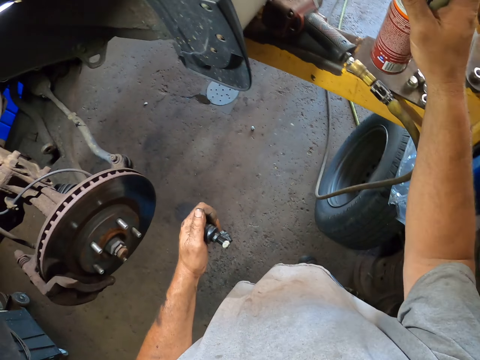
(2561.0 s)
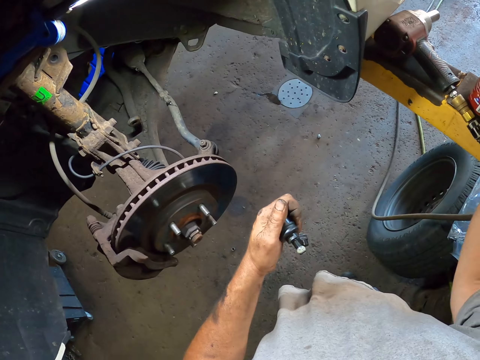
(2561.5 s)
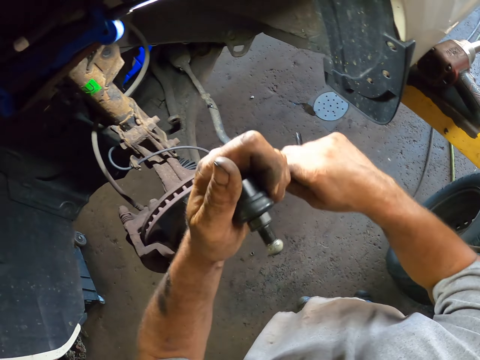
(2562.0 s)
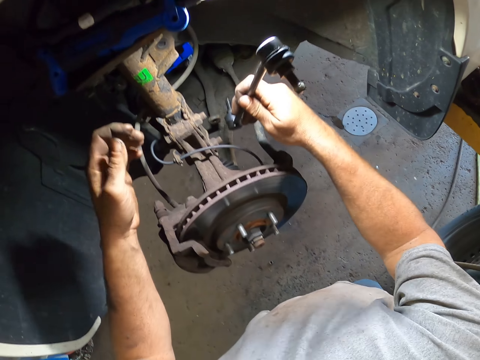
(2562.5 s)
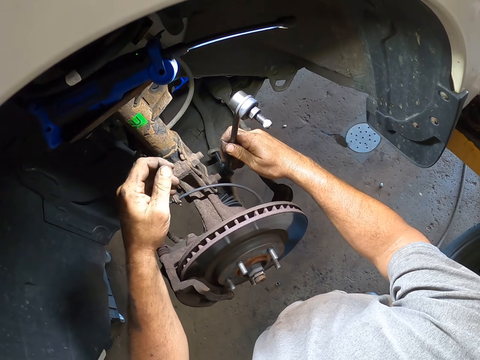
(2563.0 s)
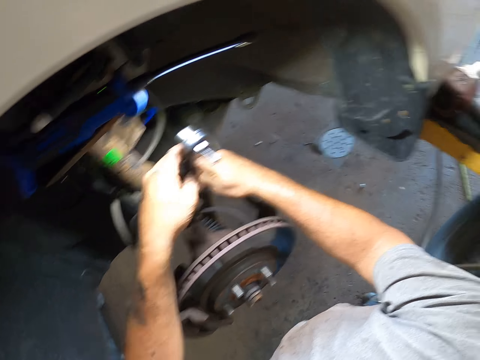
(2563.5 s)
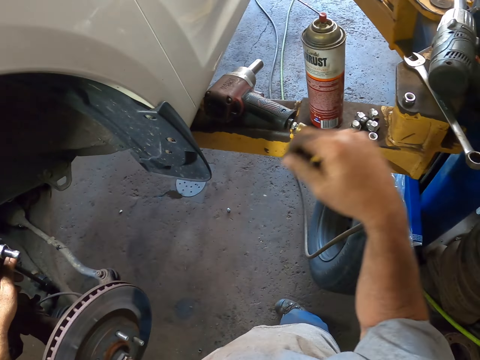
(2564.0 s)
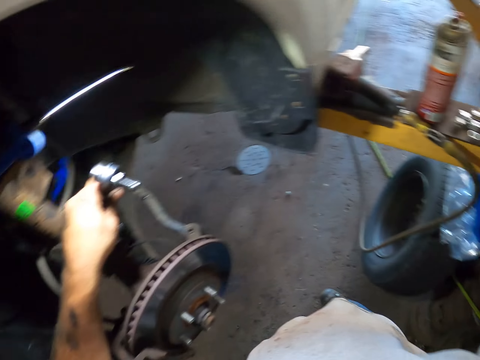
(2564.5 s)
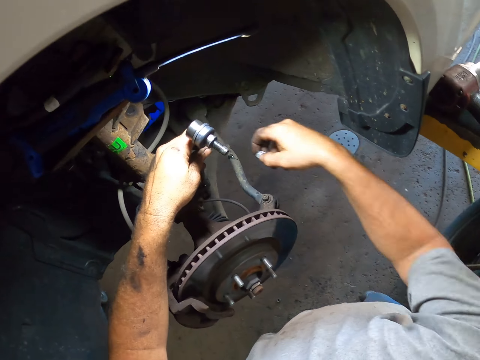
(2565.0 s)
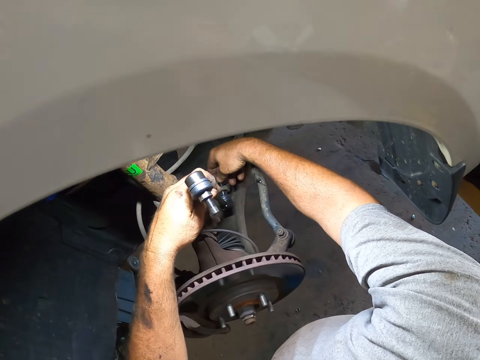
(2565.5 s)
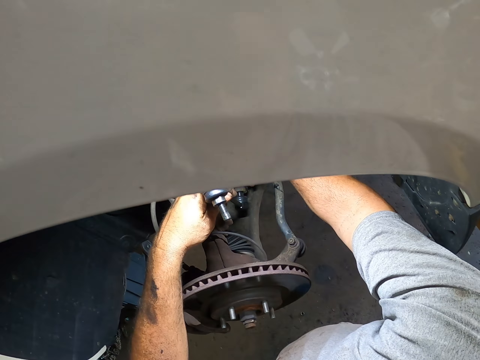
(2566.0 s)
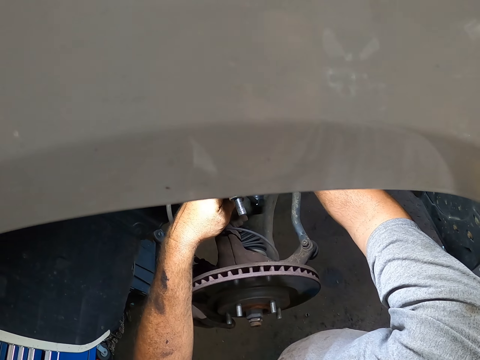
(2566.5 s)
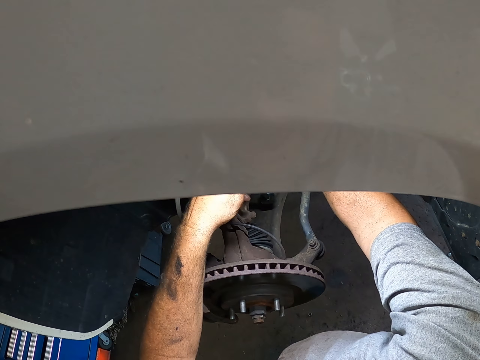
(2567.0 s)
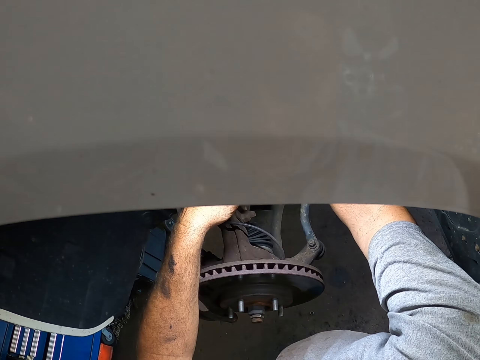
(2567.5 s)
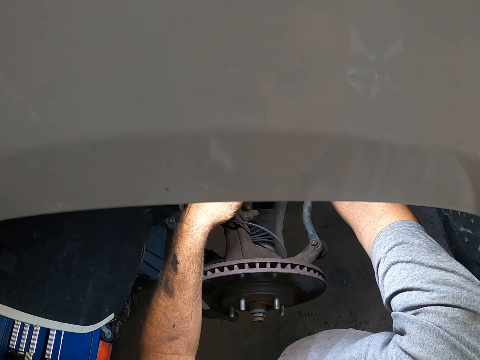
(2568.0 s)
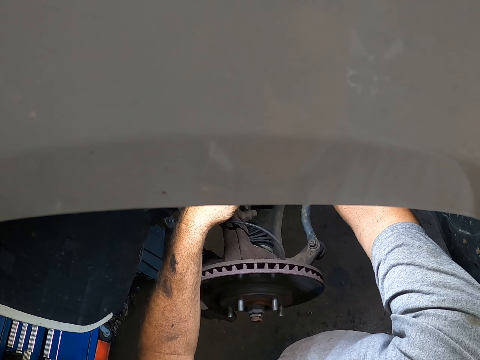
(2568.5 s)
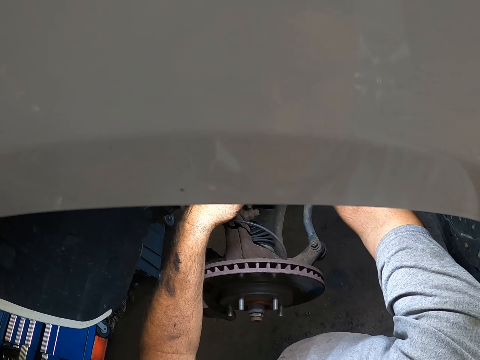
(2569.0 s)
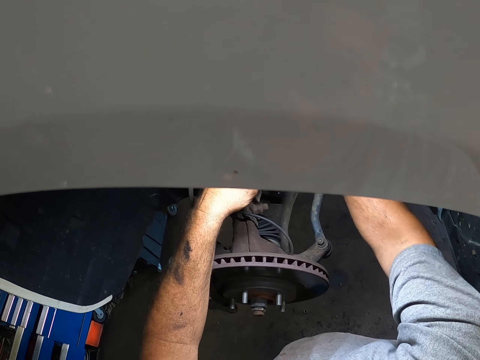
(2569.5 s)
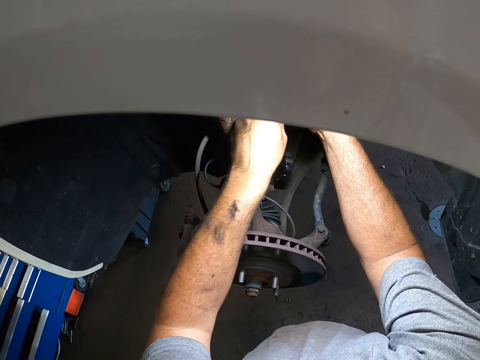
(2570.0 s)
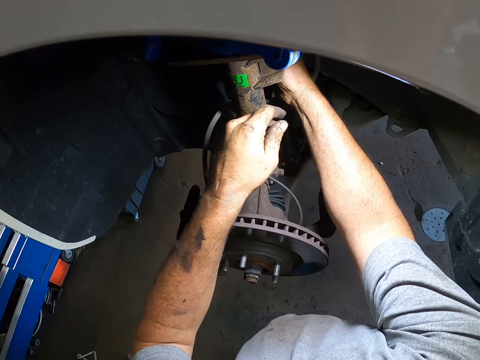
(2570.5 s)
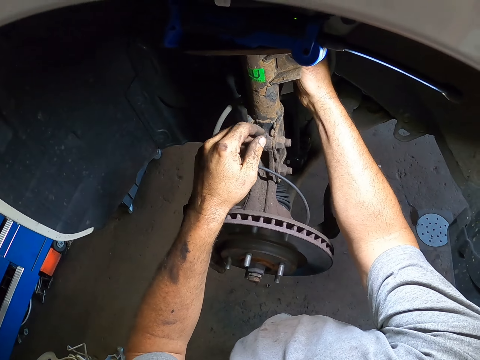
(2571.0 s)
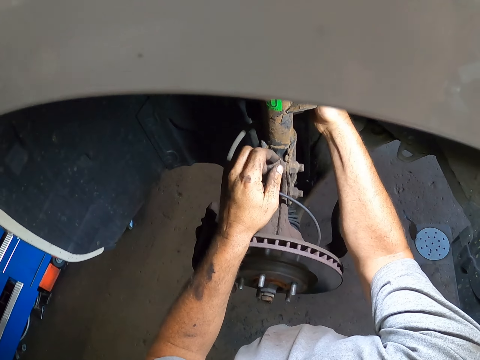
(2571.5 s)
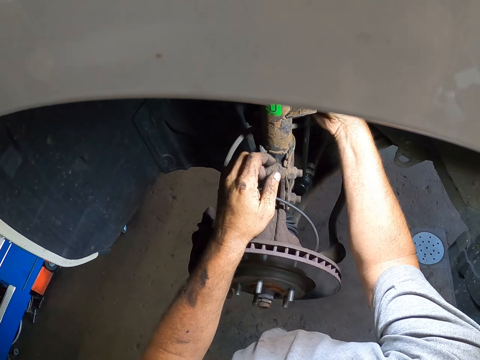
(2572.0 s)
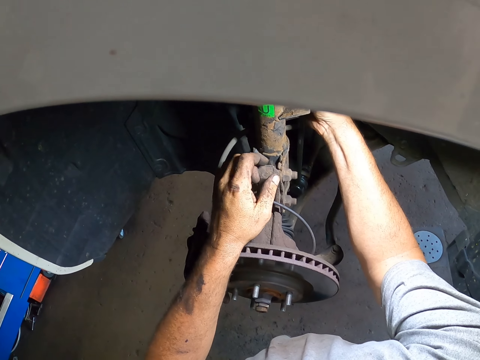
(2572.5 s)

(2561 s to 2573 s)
The camera wearer places the penetrating oil on the car lift. They insert the metal under the car. They pick up a nut from the car lift. They tie the nut on the metal under the car.

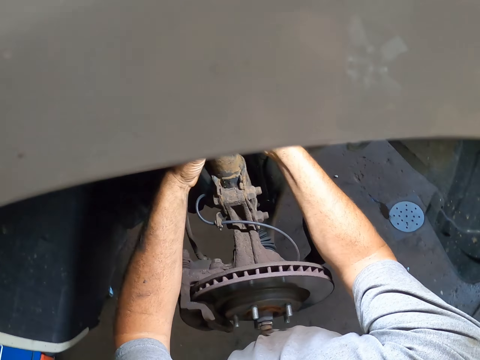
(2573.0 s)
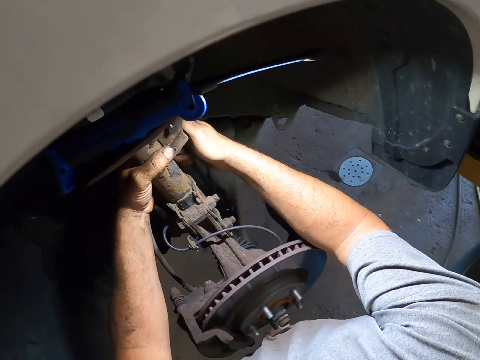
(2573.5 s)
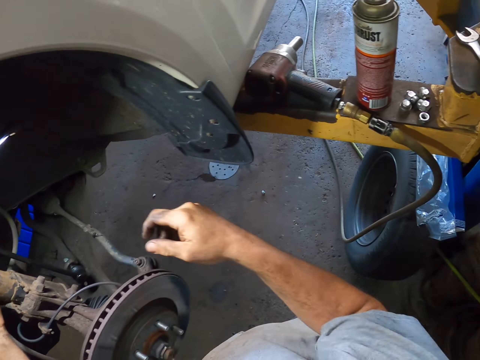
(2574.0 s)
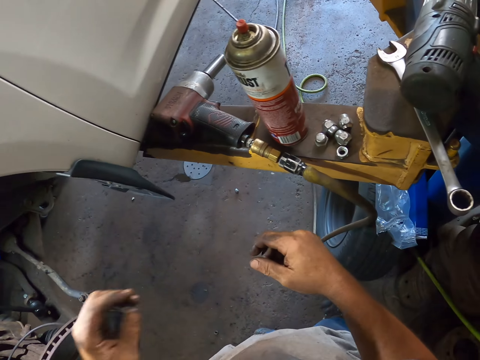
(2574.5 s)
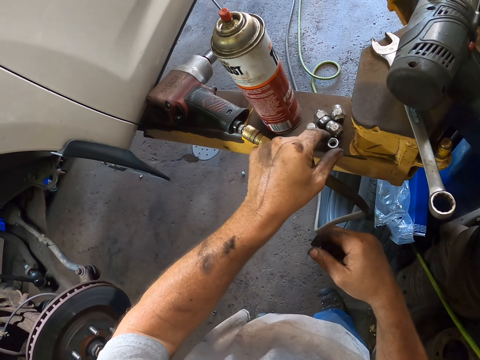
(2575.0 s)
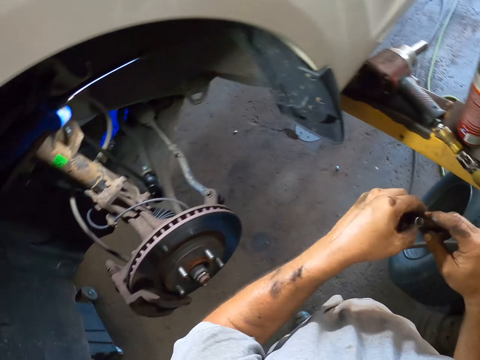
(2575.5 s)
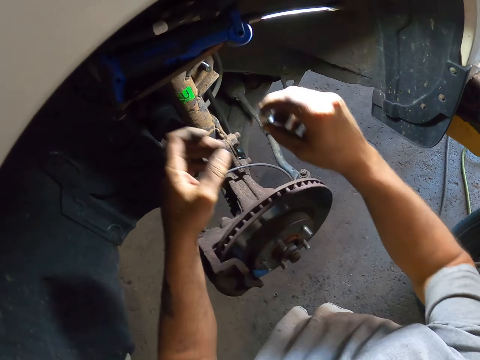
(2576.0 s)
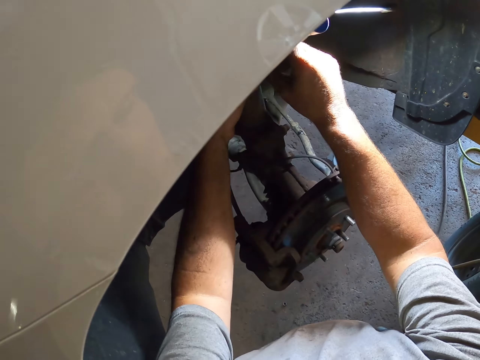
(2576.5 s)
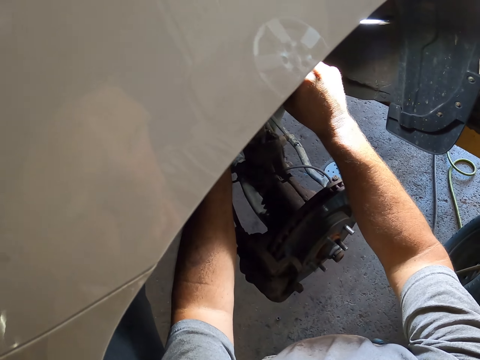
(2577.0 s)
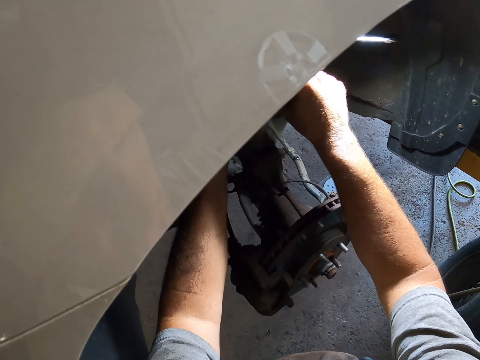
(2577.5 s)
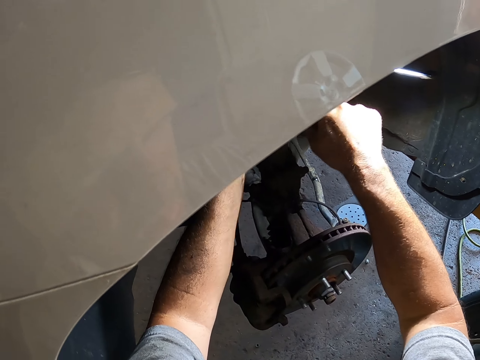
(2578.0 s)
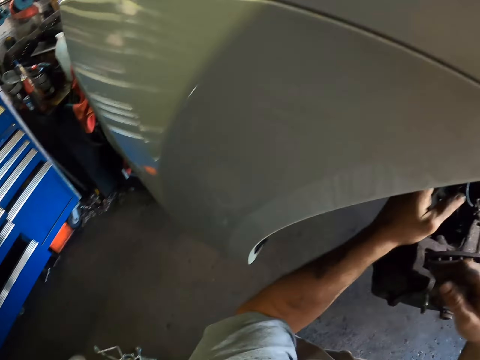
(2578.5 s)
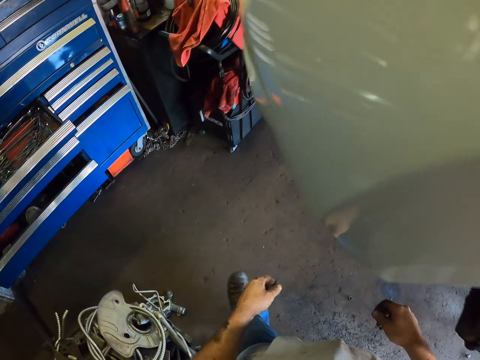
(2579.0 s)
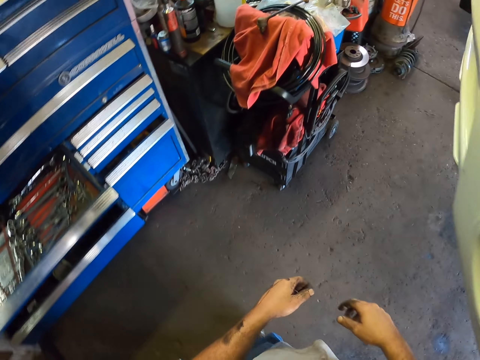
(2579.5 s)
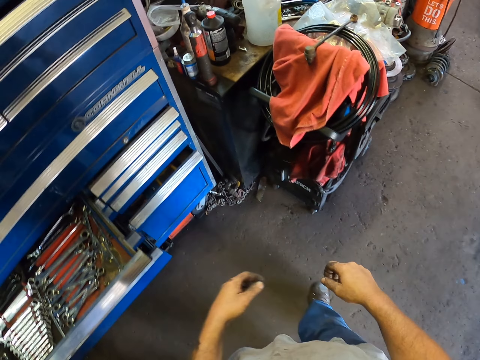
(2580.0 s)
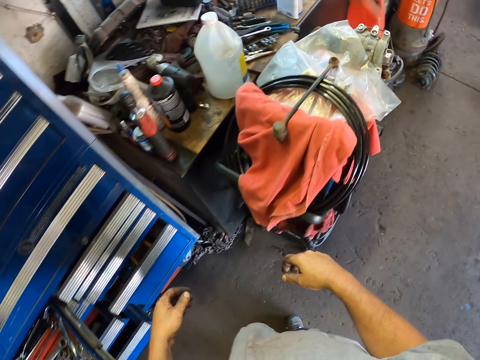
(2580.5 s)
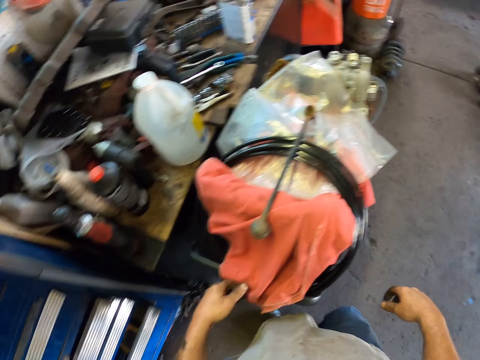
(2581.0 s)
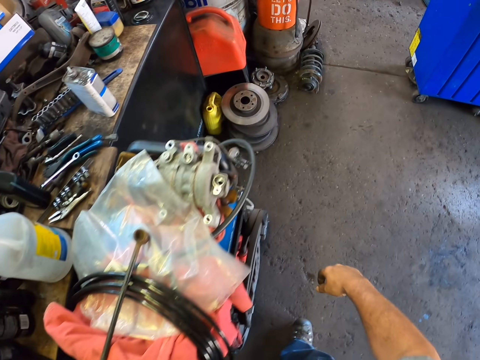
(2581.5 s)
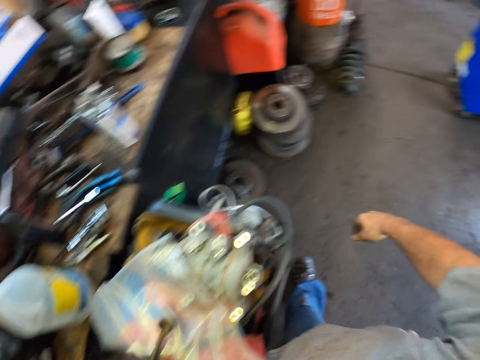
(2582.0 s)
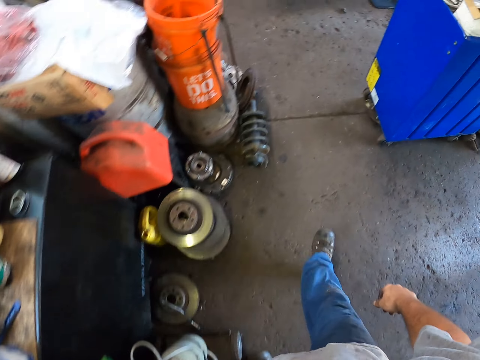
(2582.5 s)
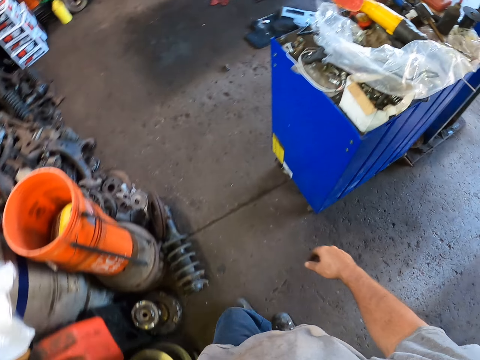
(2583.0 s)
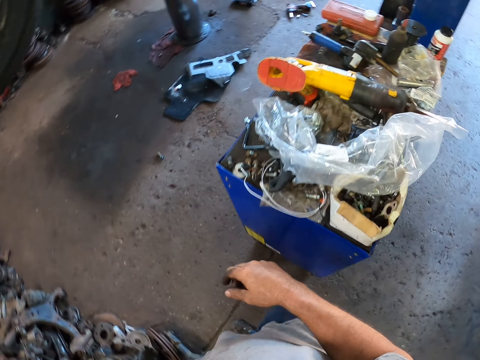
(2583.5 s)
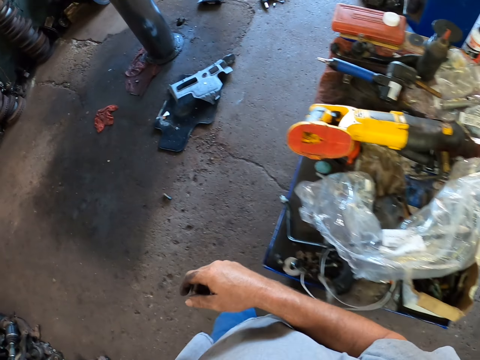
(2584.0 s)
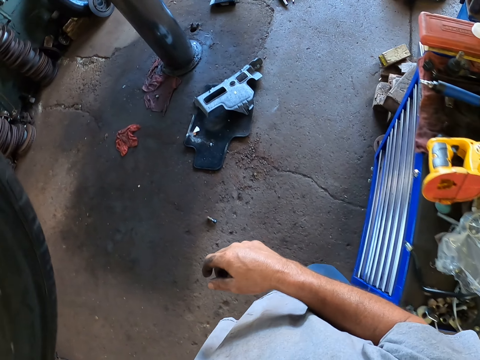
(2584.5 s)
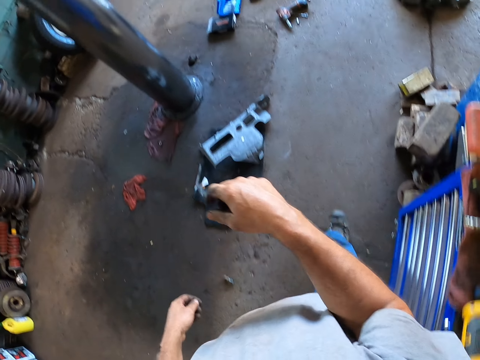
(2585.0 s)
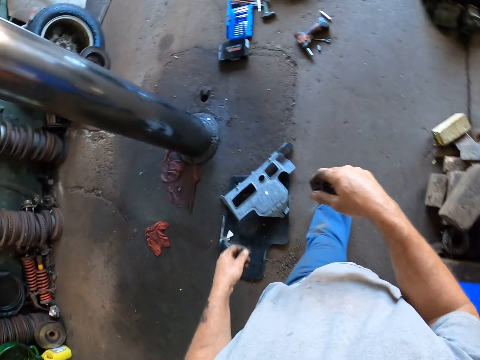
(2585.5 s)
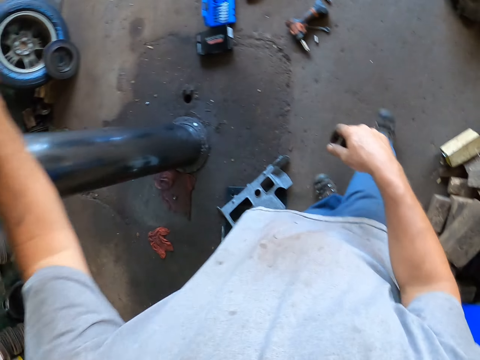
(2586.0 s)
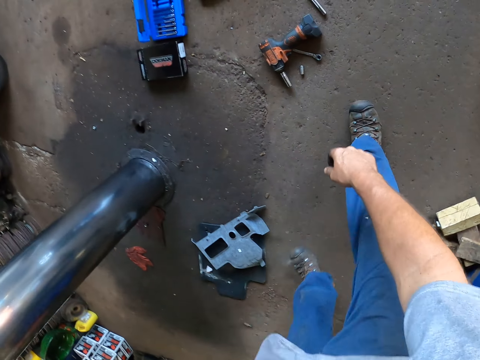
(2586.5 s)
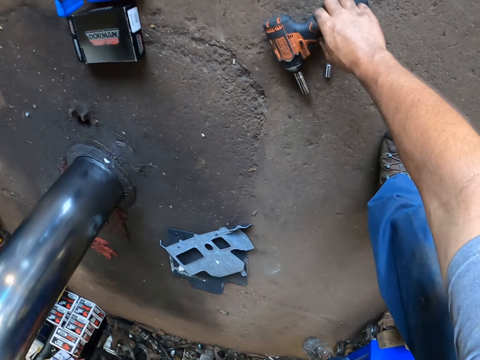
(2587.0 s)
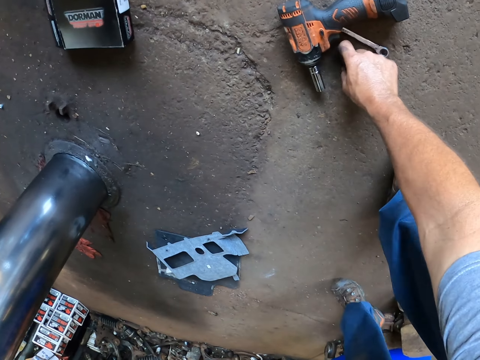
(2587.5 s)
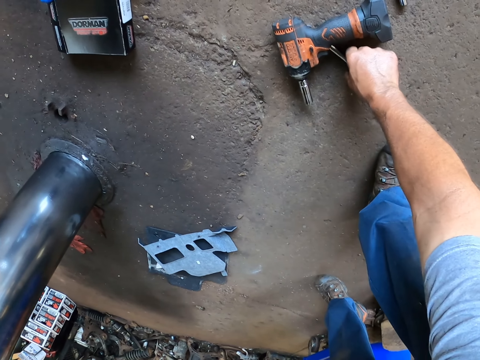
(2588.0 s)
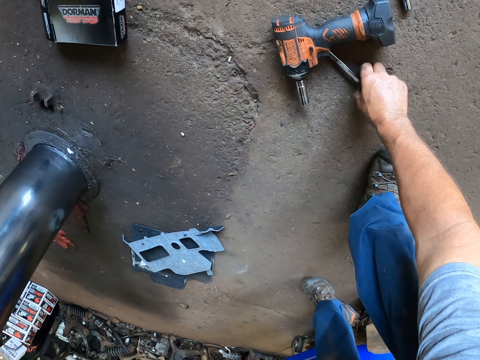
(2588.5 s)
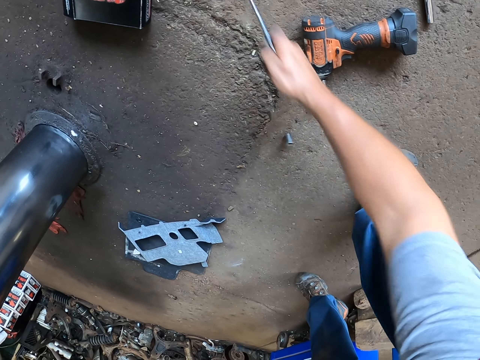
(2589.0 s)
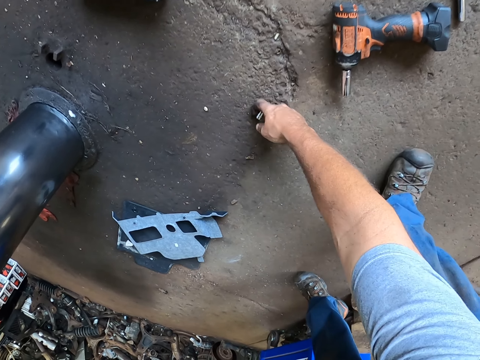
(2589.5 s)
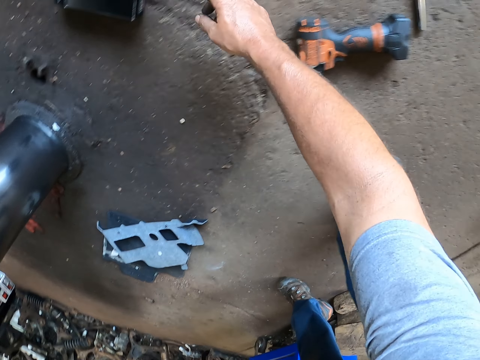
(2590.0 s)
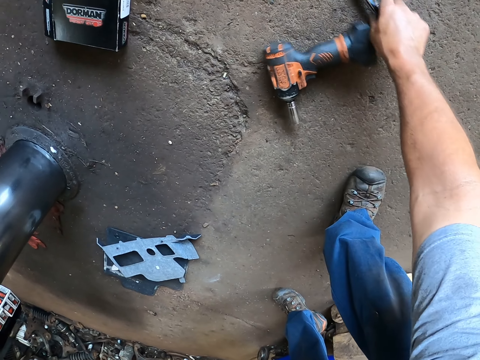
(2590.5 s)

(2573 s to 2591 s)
The camera wearer picks up a nut from the car lift. They tie the nut on the metal under the car. They walk around in the garage. They pick up the metals from the floor and throw the metals on the floor.
